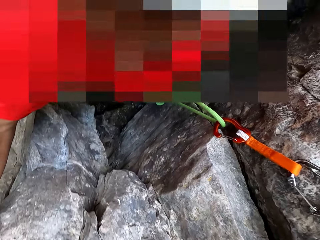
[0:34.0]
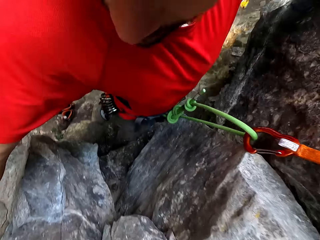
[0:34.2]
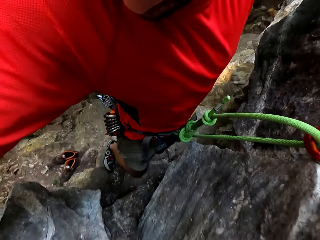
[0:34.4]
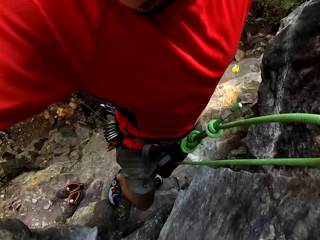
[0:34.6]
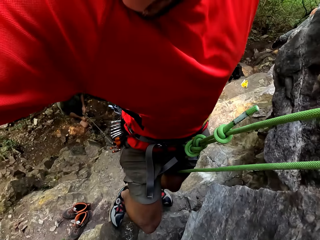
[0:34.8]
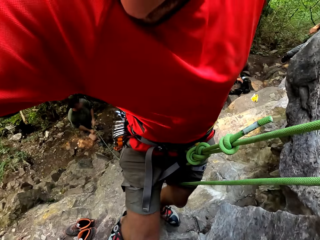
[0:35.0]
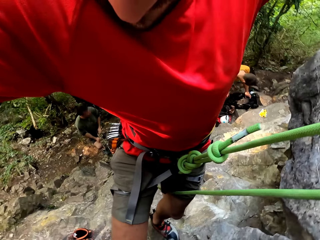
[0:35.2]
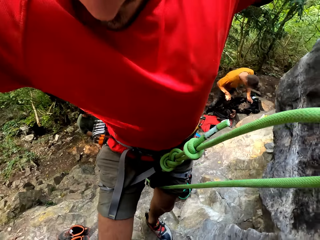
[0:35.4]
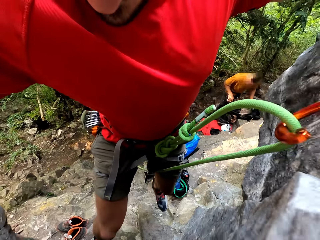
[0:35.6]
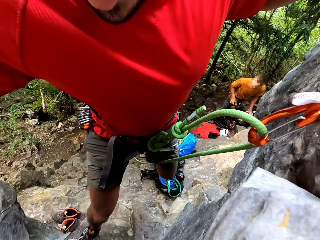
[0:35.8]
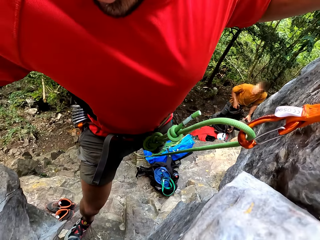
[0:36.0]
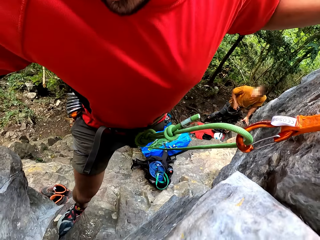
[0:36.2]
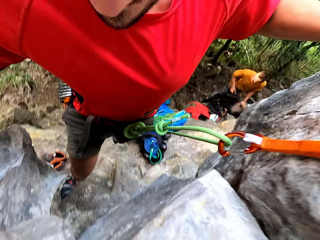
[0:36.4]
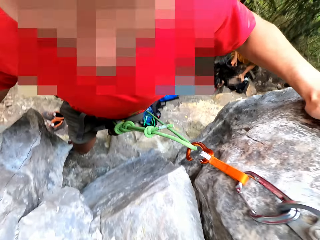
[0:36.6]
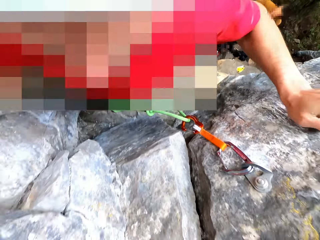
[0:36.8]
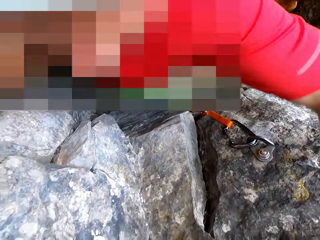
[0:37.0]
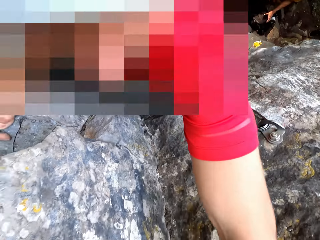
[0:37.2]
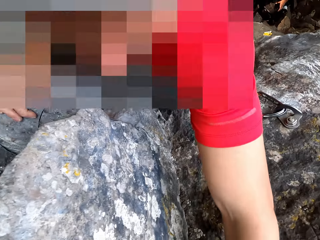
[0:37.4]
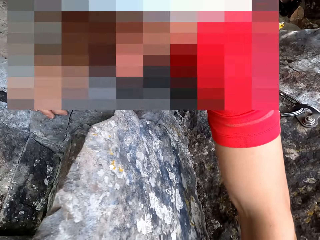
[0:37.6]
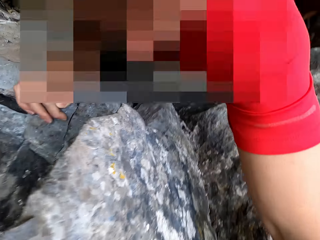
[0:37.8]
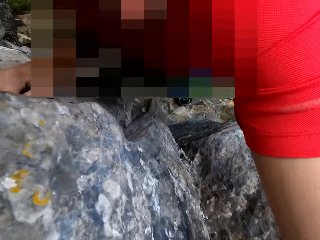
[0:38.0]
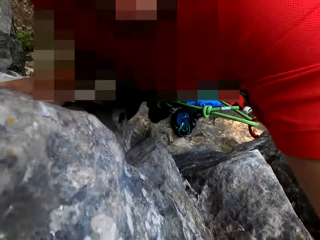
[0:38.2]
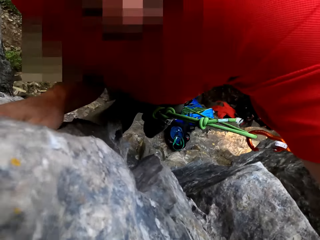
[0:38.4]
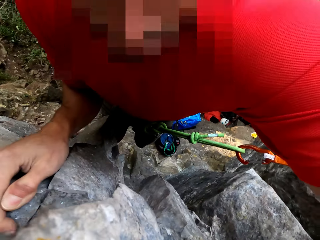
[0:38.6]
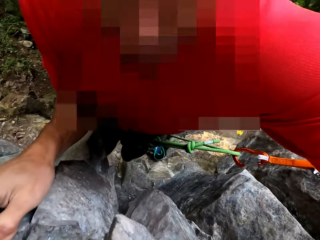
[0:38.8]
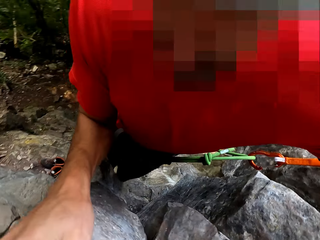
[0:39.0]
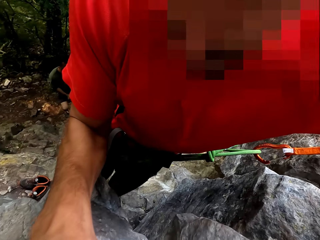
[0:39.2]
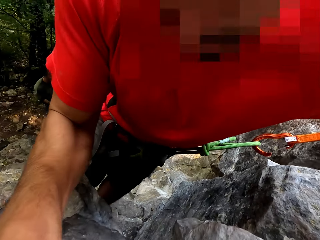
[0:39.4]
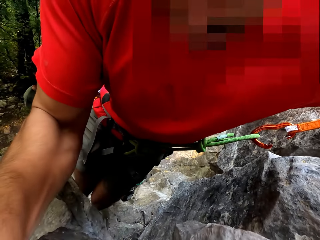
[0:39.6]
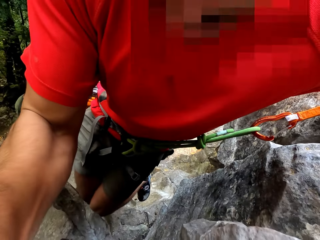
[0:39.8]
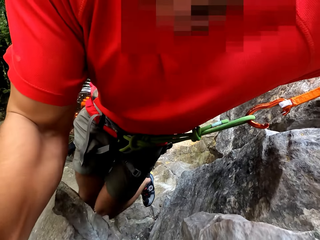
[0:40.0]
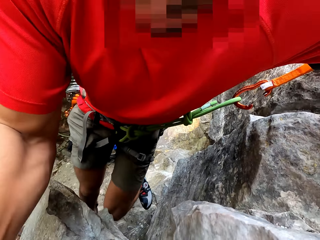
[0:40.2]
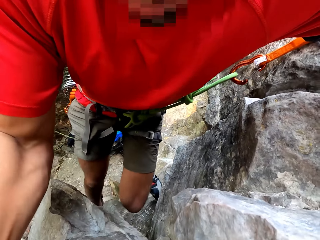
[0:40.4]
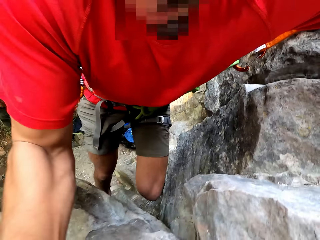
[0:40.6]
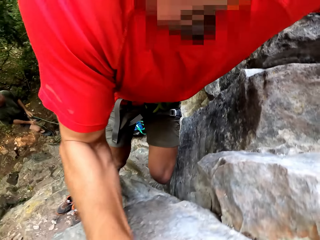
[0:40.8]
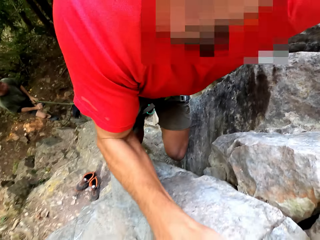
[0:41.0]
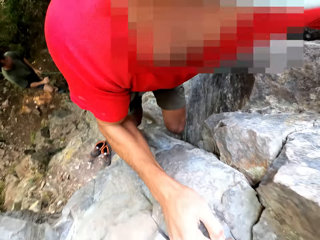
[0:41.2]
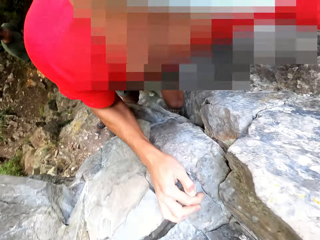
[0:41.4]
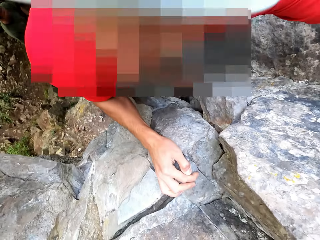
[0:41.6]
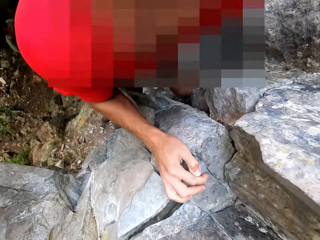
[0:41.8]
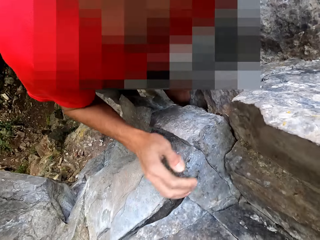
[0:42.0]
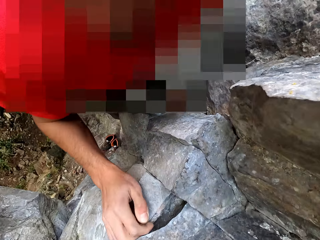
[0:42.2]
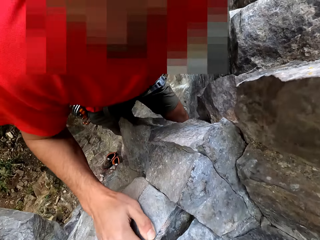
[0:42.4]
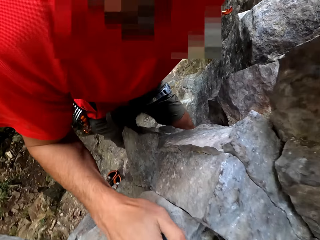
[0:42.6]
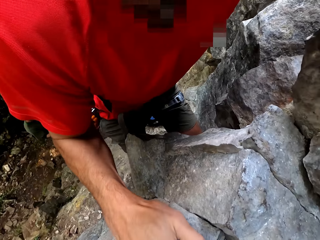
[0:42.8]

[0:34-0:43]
The camera wearer climbs on the stone.

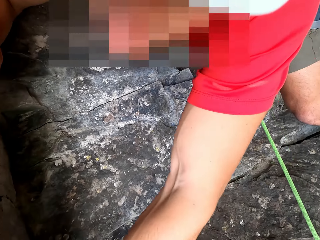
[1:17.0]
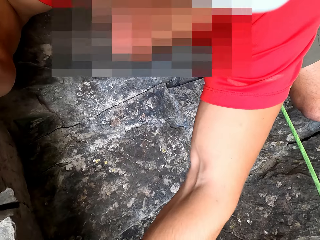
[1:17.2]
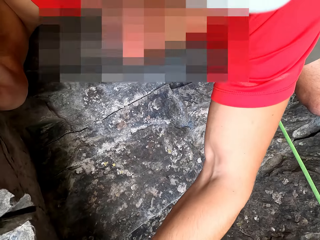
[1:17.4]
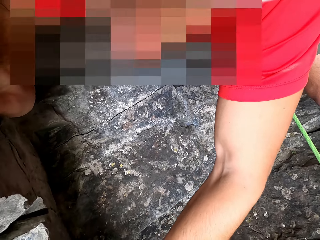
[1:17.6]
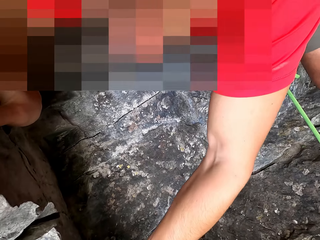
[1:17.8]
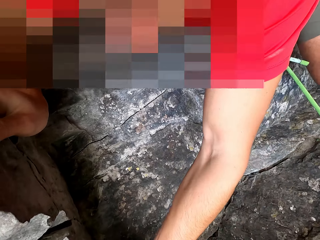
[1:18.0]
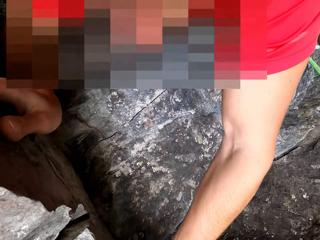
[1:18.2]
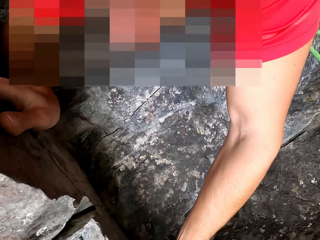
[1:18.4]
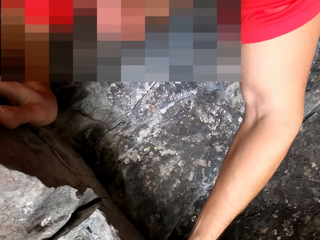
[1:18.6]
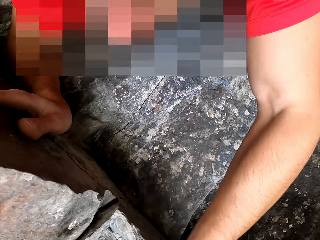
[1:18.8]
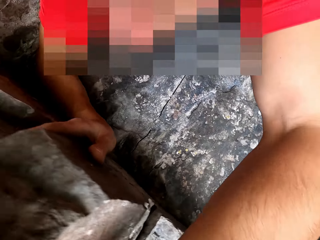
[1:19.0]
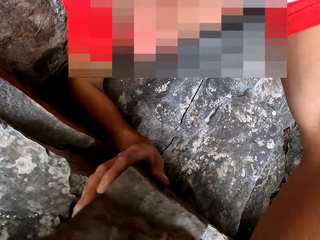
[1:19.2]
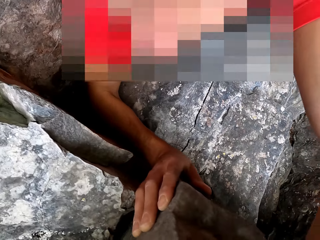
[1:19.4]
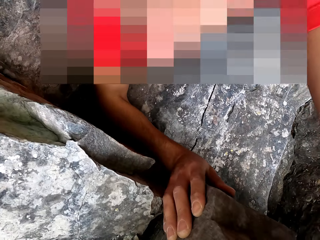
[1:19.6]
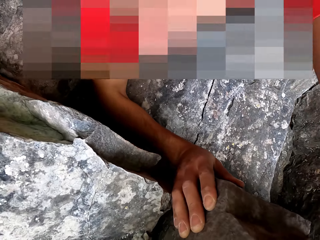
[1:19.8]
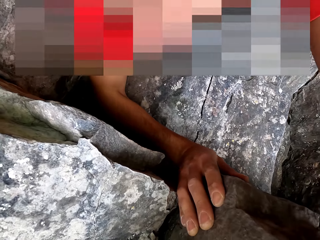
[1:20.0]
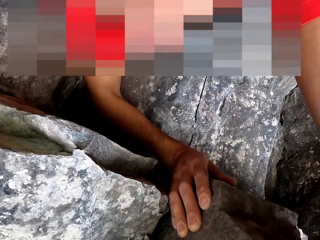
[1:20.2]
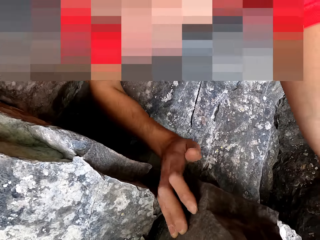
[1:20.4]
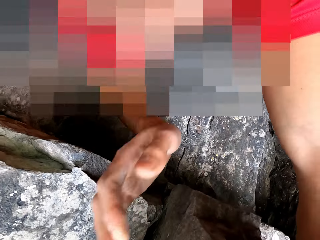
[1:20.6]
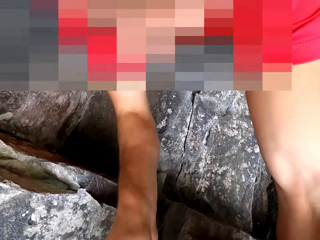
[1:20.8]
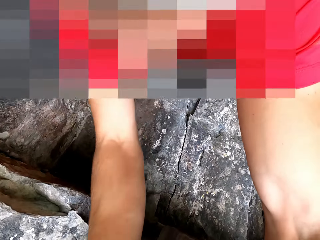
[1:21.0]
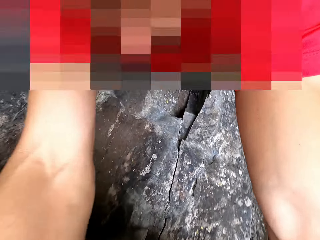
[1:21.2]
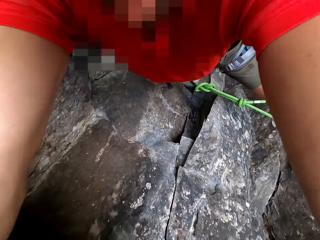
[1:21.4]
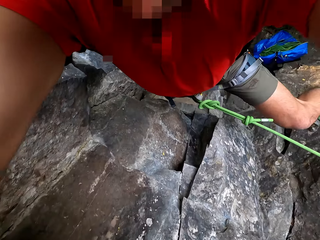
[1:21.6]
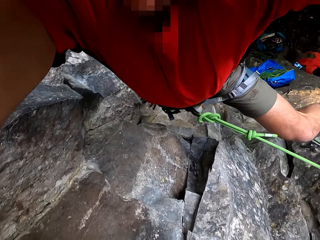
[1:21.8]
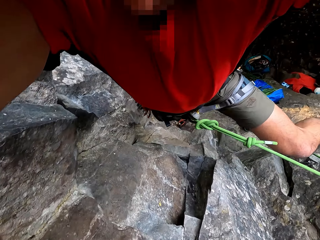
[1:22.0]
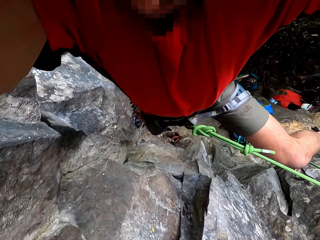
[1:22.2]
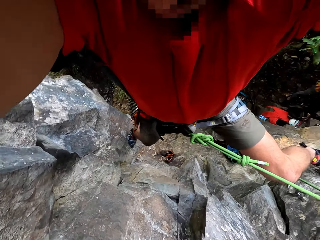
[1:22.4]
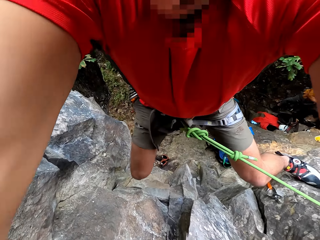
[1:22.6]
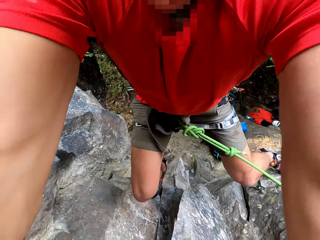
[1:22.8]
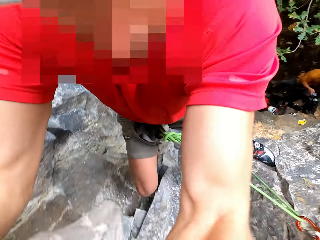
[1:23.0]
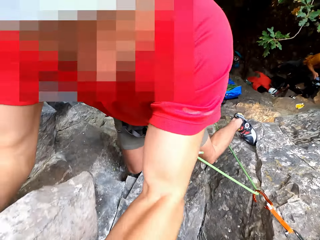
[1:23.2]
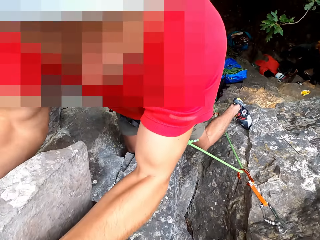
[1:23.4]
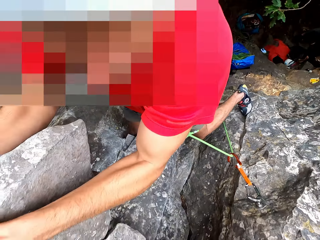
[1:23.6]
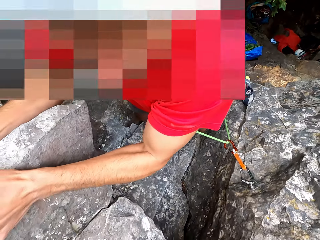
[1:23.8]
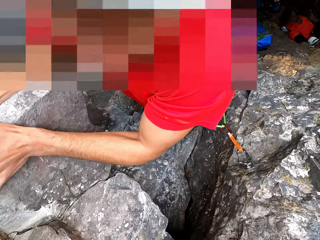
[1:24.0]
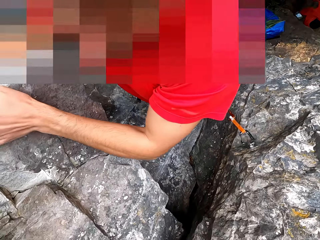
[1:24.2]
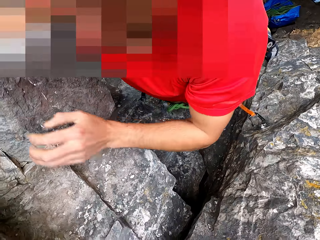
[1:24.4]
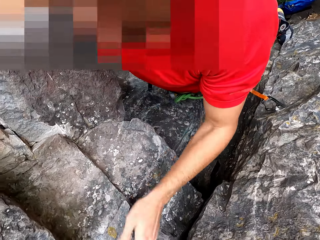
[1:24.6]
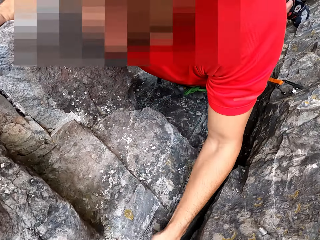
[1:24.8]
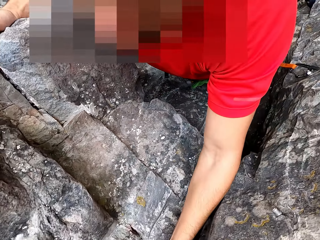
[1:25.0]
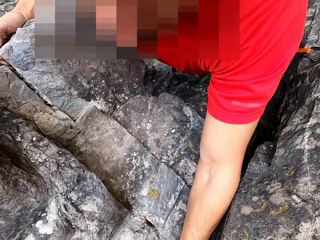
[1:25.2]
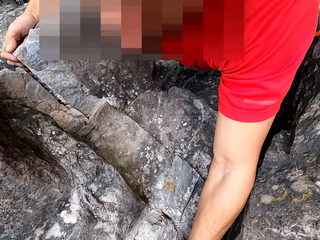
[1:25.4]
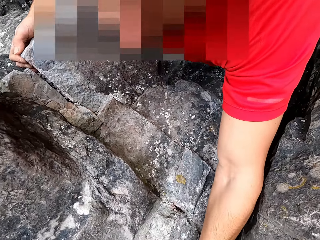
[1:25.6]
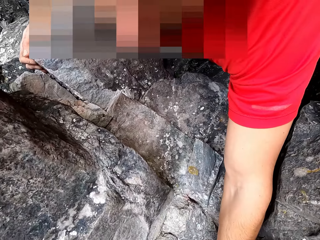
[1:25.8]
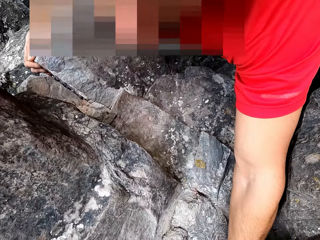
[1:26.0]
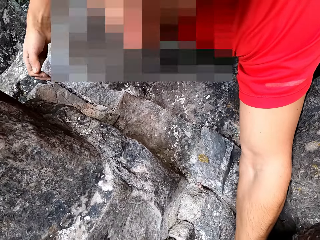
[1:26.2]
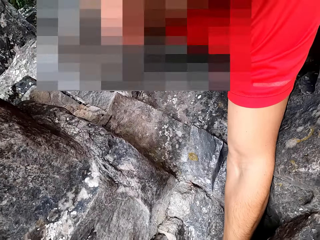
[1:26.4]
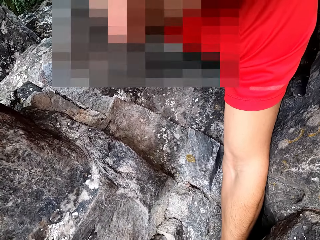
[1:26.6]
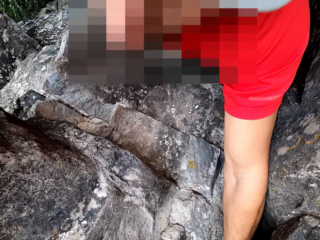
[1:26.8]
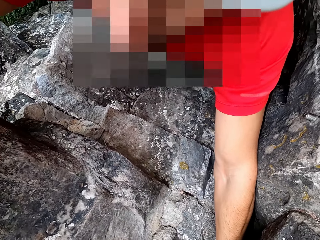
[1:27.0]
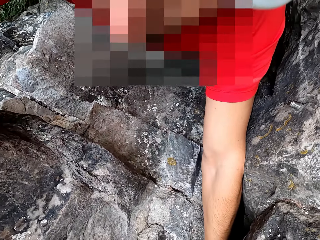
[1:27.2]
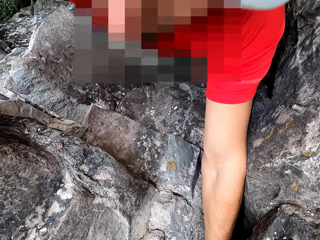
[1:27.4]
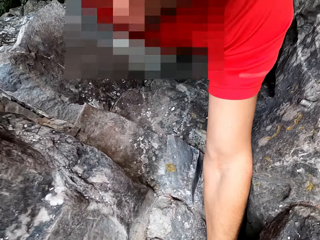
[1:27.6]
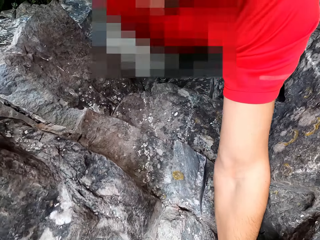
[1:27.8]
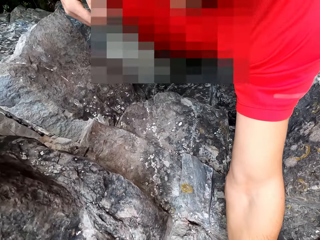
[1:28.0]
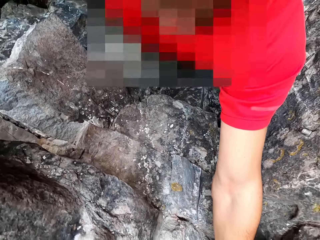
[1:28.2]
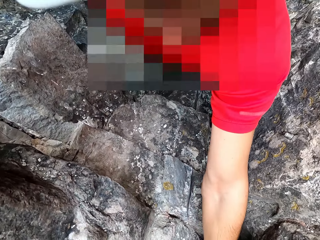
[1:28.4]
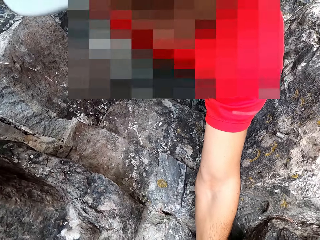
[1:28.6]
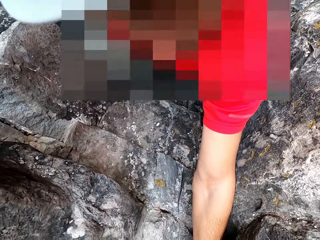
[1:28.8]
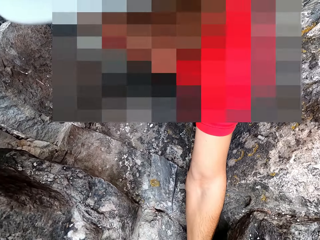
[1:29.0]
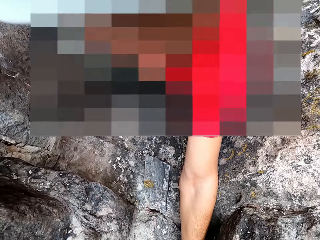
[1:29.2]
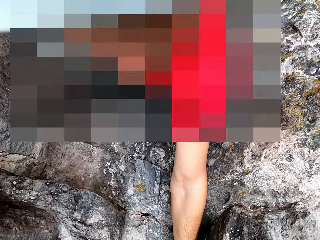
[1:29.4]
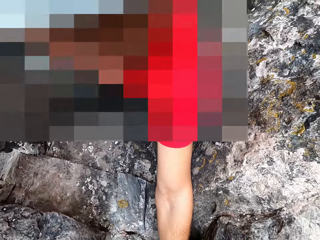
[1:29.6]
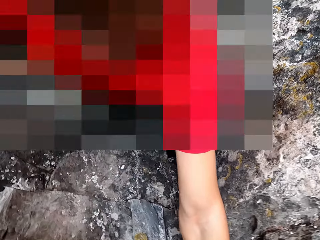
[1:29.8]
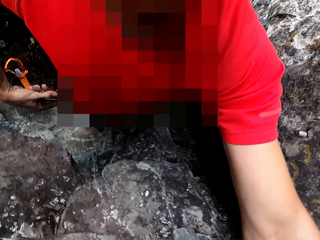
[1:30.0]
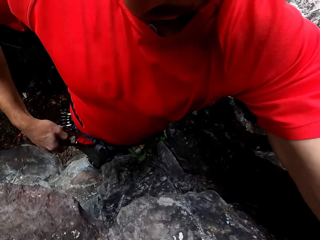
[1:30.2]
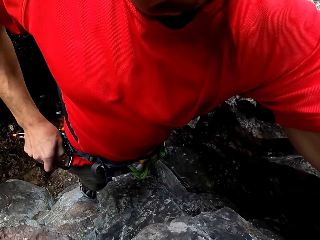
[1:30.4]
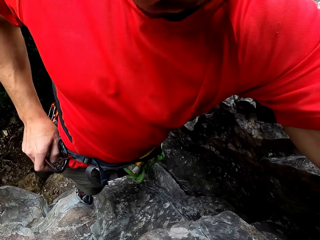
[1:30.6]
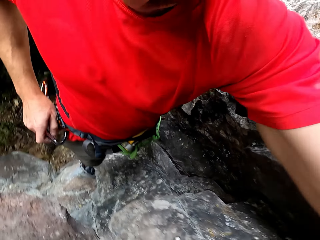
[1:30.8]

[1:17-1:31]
The camera wearer climbs a rock. They climb on the stone.
